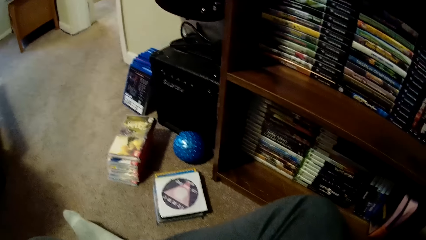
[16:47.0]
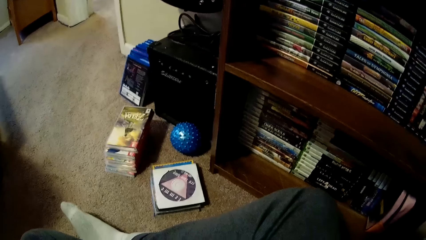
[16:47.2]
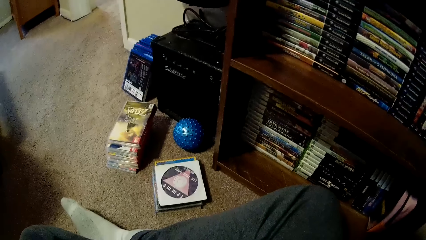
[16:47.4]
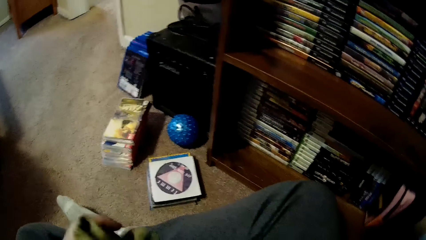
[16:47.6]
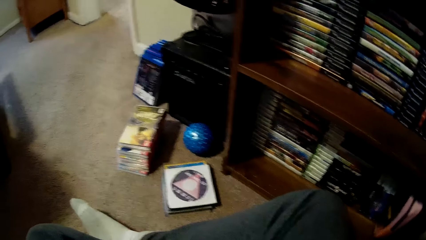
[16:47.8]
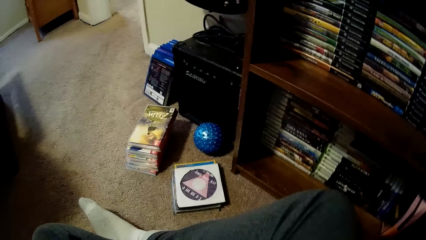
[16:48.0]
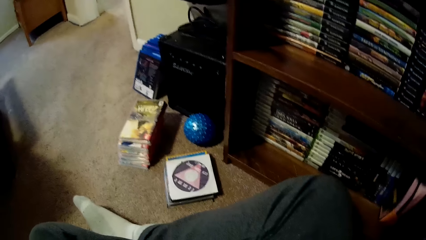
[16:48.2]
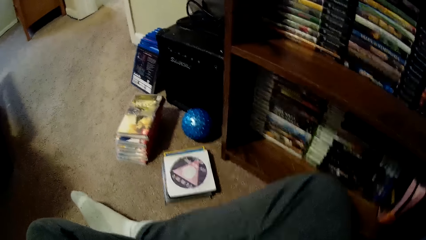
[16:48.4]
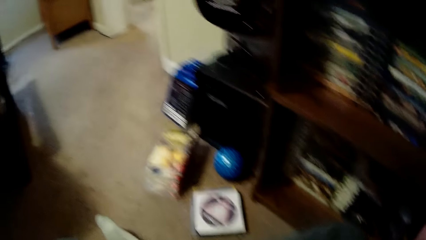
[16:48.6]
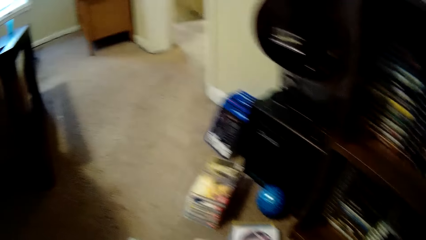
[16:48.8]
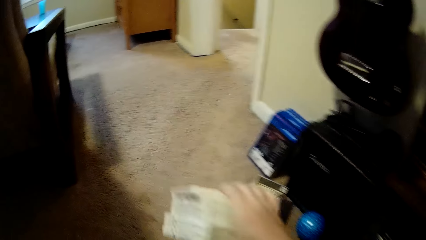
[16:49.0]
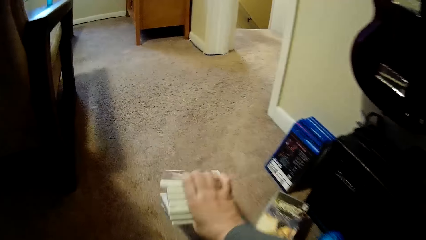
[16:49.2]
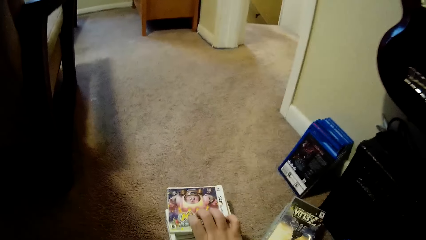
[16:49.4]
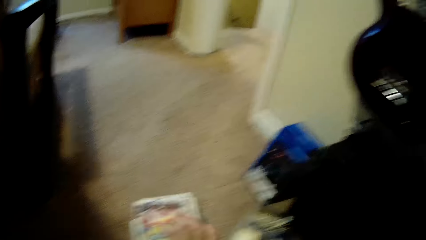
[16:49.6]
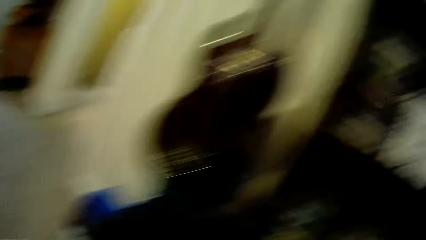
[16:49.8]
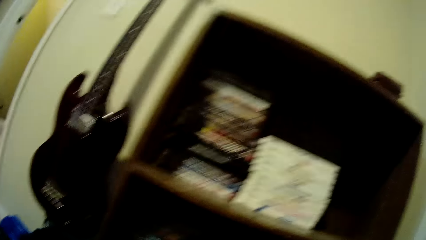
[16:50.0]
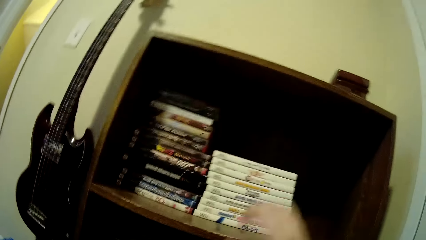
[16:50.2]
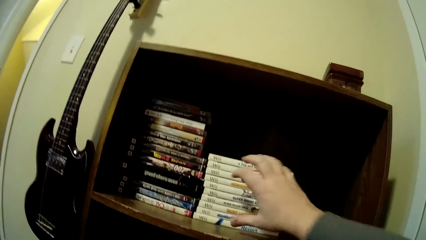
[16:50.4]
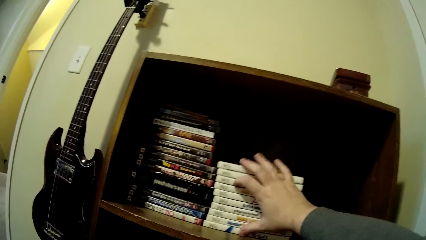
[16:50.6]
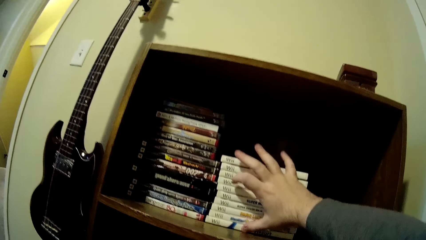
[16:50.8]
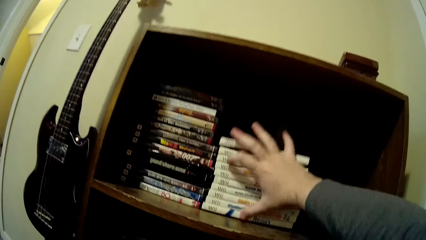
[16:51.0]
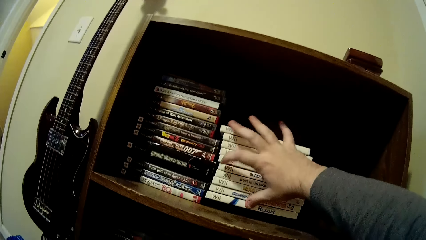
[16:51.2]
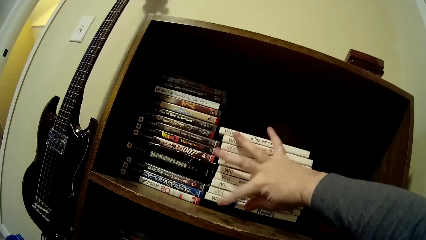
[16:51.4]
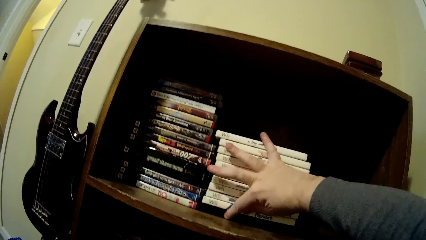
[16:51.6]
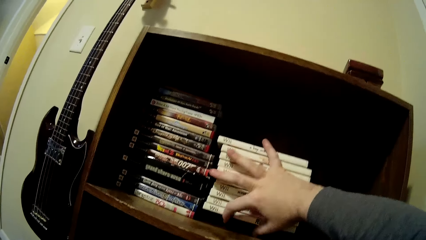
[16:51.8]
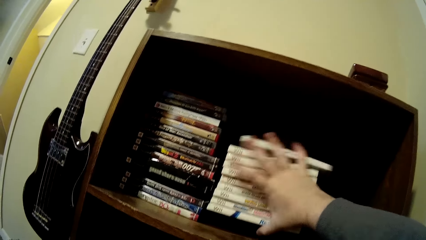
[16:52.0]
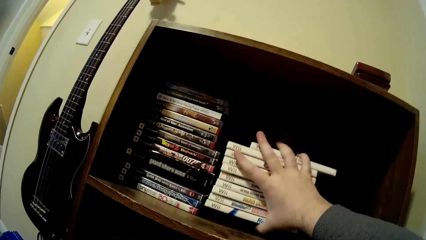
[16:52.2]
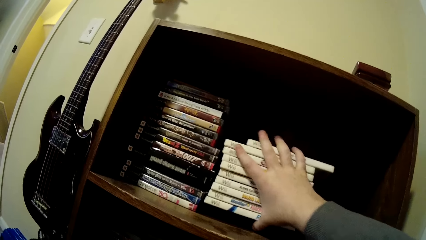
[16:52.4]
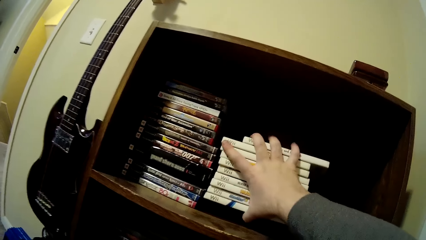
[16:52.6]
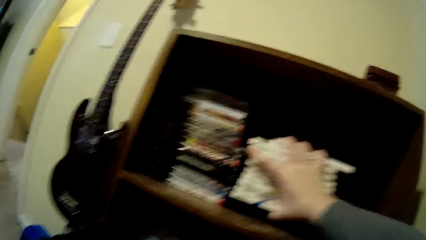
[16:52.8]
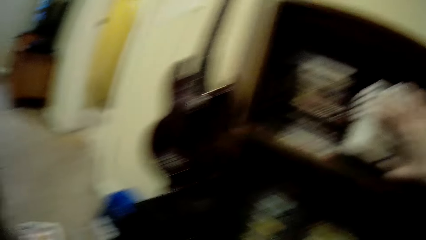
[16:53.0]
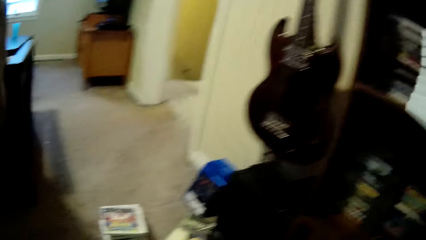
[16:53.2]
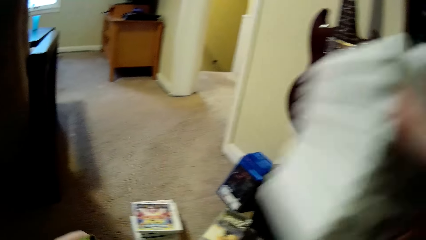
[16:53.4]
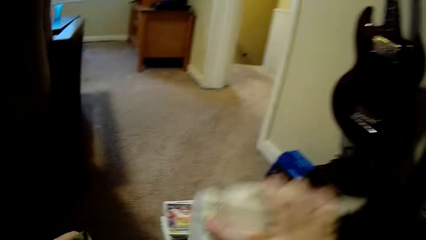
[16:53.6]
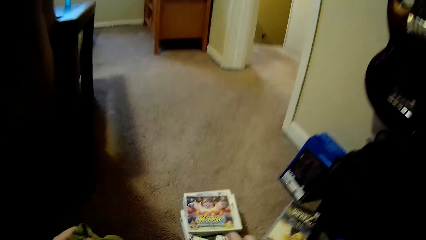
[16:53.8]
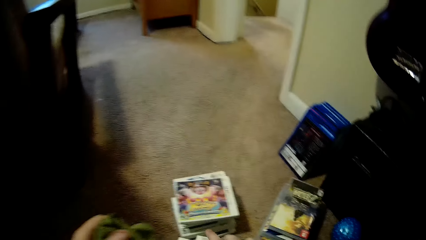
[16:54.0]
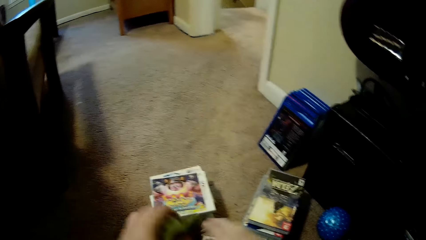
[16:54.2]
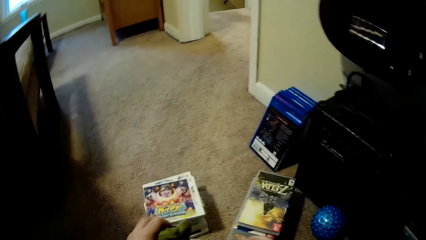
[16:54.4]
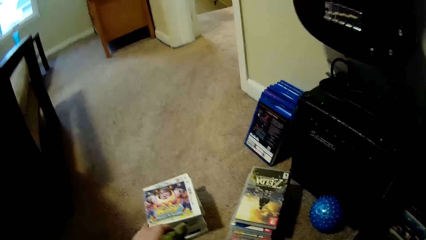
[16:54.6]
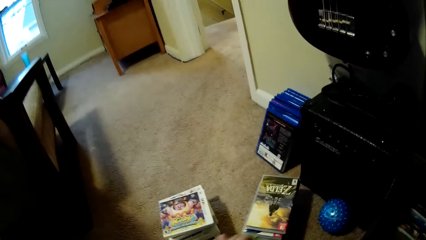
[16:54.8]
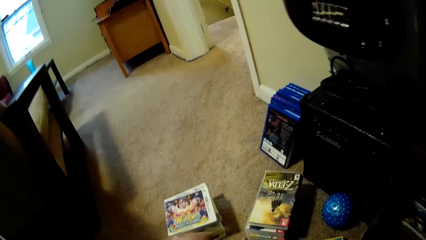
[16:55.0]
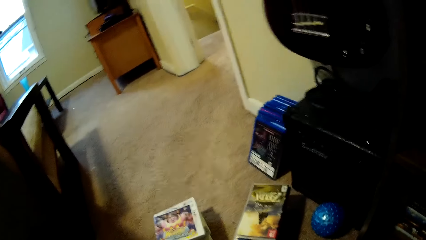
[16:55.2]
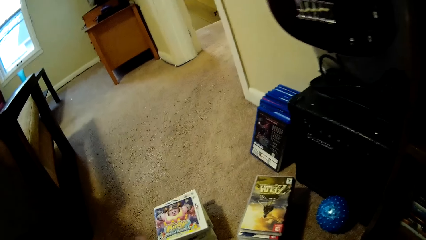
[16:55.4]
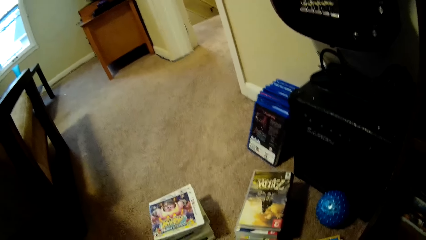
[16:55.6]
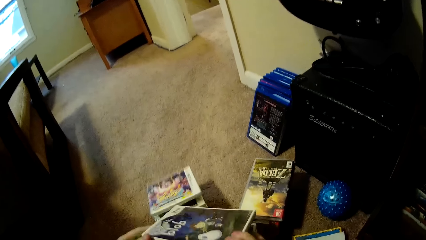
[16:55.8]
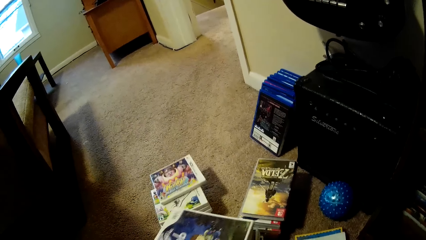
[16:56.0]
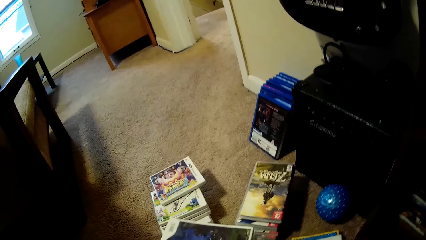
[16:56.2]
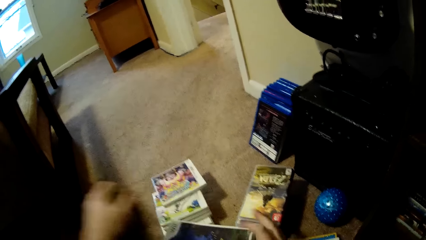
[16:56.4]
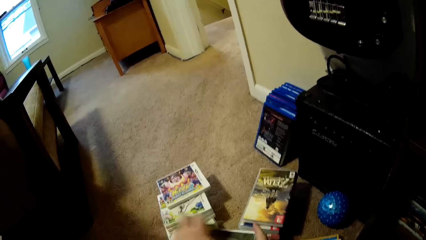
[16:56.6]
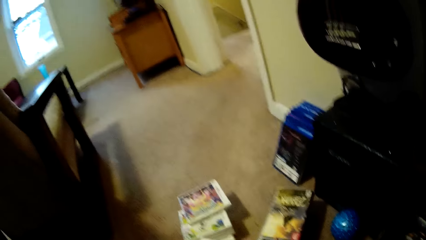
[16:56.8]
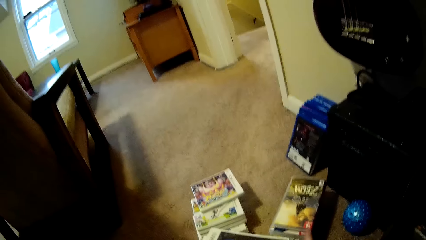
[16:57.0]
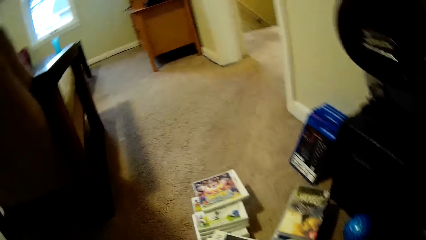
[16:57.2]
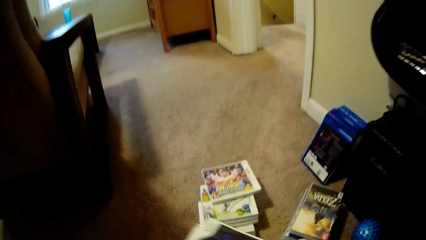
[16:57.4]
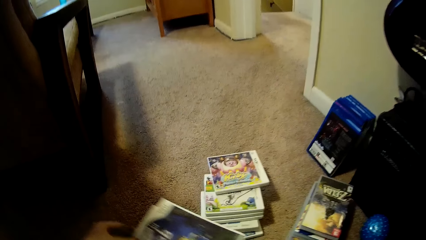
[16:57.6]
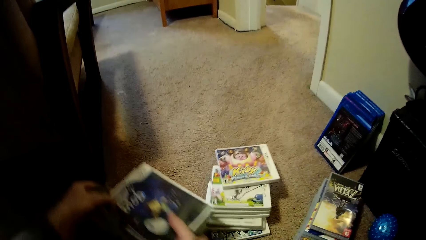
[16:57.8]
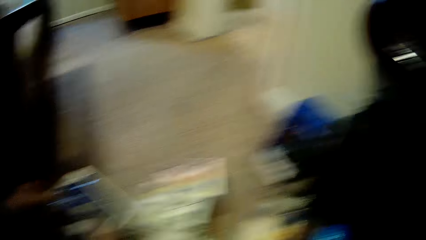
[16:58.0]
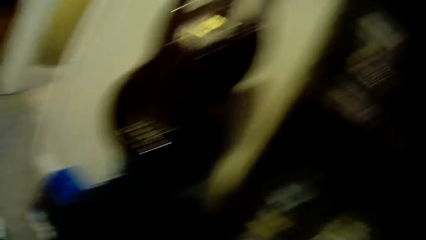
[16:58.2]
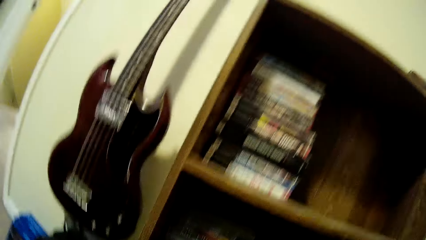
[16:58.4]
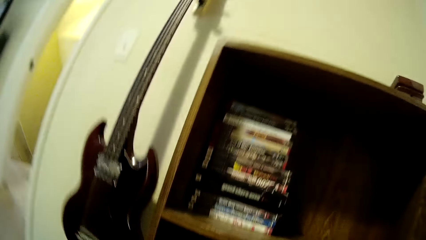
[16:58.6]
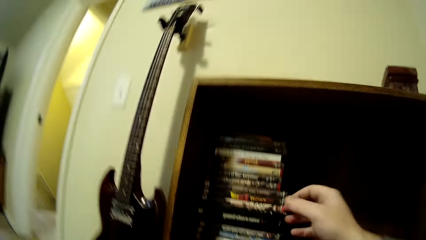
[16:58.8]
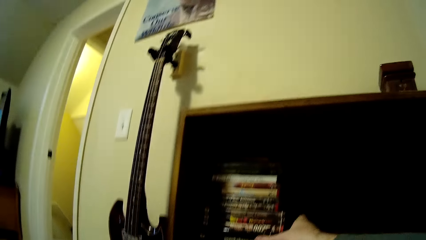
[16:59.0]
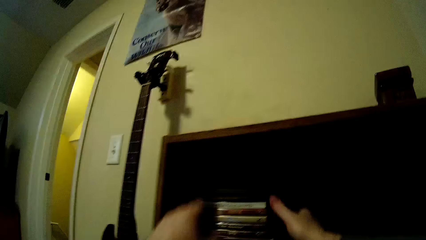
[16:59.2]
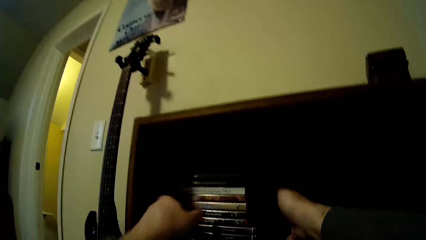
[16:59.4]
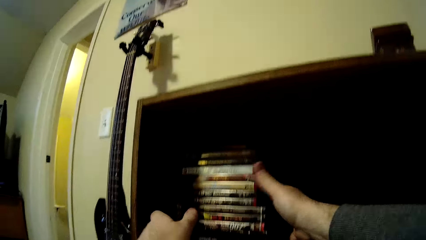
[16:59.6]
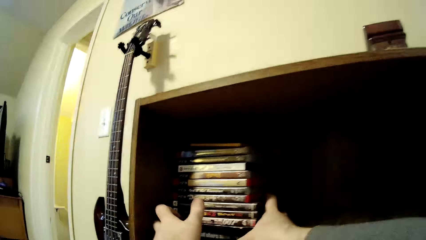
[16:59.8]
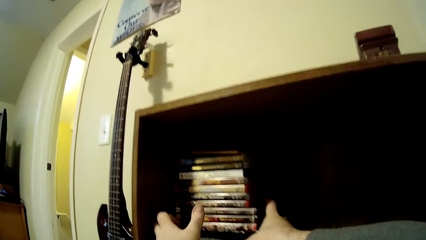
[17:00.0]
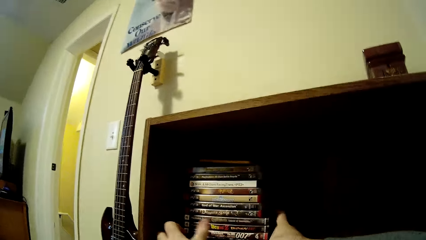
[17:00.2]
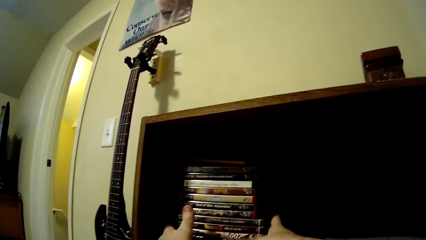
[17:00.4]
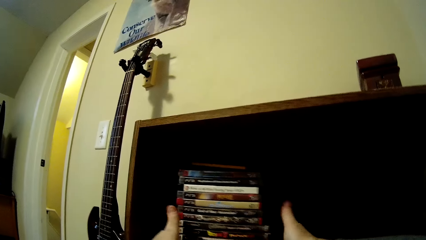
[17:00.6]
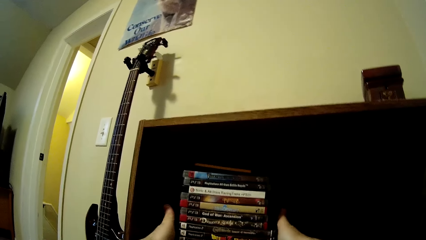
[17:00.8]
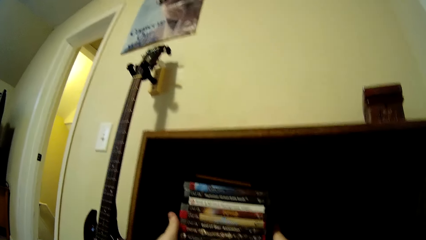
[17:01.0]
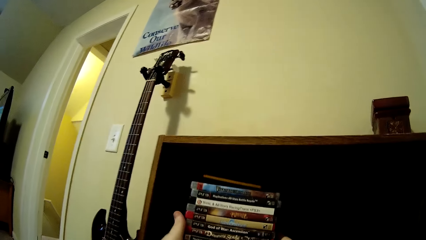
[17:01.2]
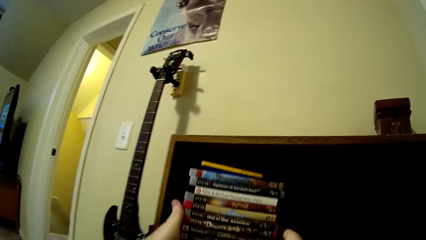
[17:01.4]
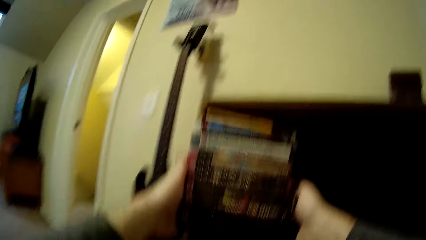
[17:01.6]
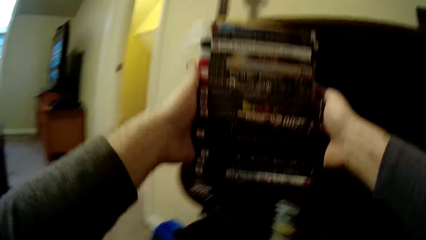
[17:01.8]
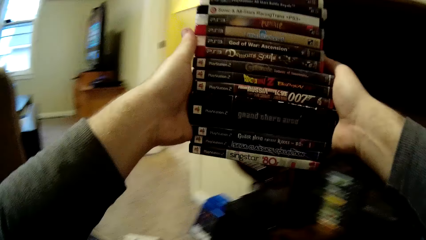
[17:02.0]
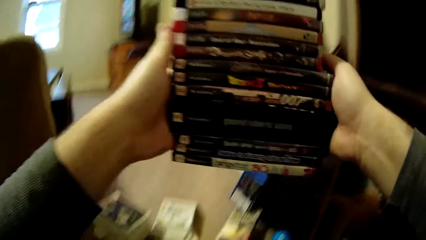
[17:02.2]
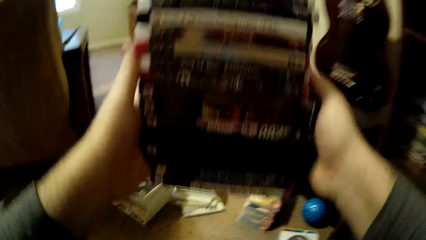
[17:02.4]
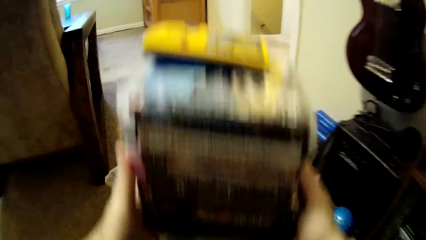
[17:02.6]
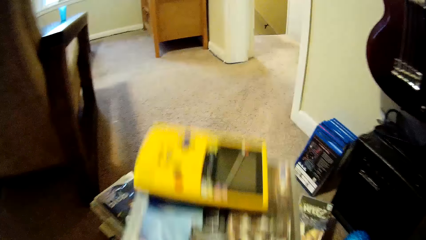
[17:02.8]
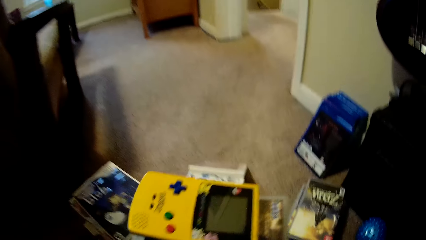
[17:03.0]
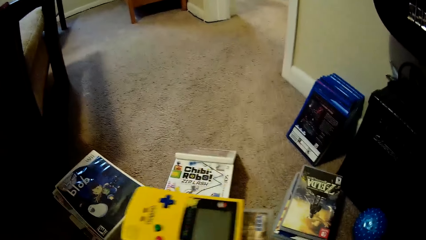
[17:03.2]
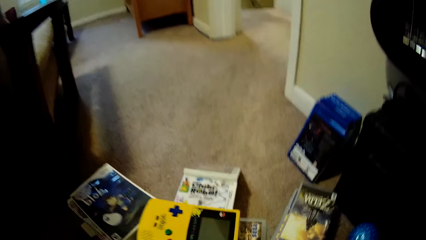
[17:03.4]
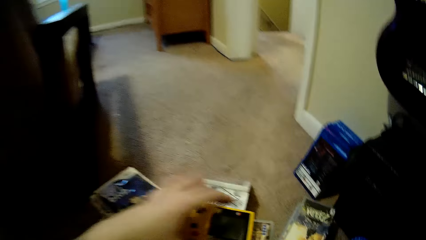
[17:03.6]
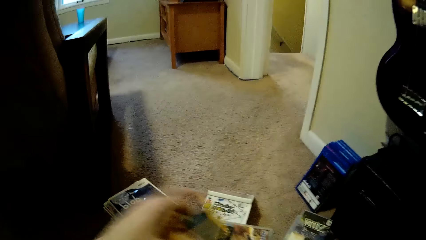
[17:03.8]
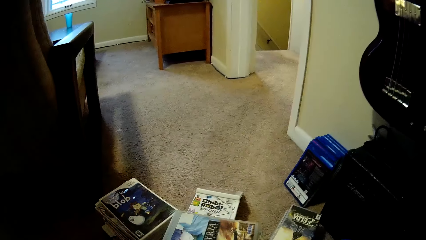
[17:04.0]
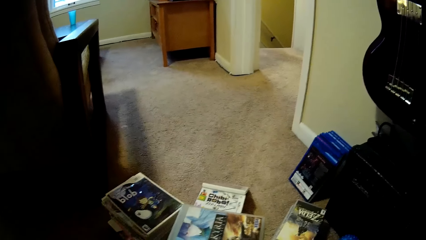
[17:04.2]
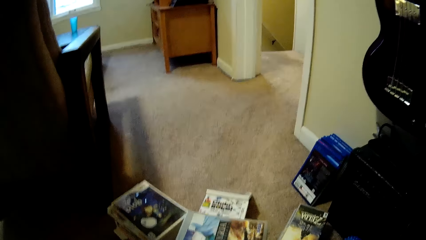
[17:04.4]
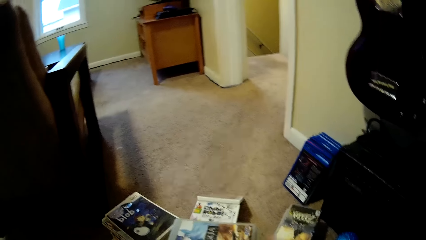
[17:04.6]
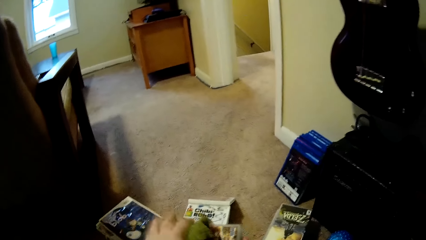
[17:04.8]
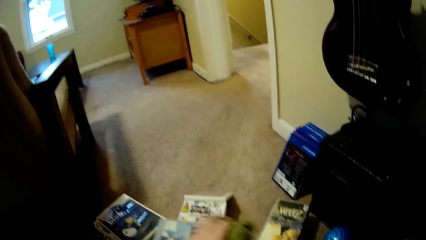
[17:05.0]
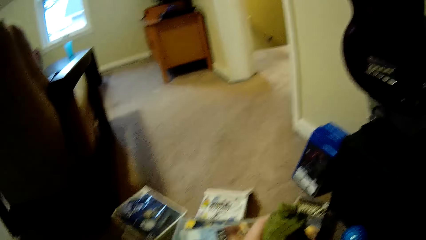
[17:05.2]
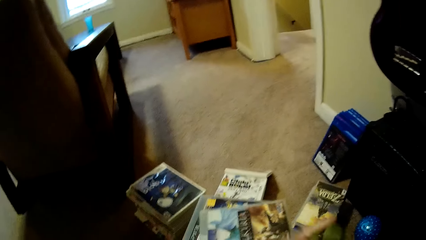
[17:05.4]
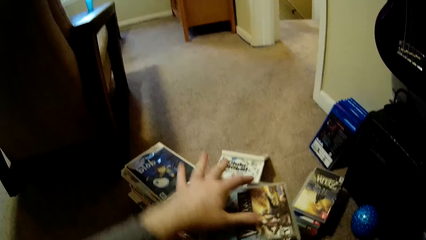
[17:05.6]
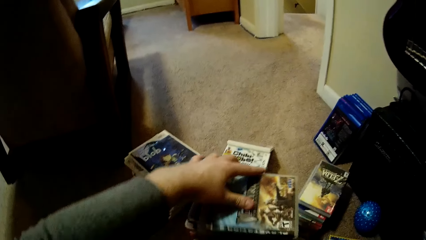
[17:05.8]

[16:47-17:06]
The camera wearer puts down books or video cassette box cases on the floor. They wipe the books with a towel. They put the video cassette box cases on the floor. They pick up video cassette storage box cases from the shelf. They adjust the books on the shelf. They pick up the books from the shelf. They put the video cassette box cases on the floor. They wipe the video cassette box cases with the towel. They move the video cassette box cases on the floor. They pick up the video cassette storage box cases from the shelf. They put the video cassette box cases on the floor. They remove a brick game from the video cassette box cases. They adjust the books on the floor. They wipe the video cassette box cases with the towel.
